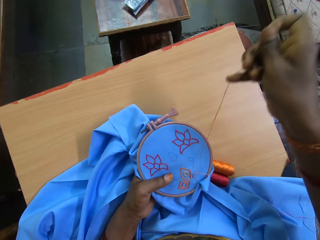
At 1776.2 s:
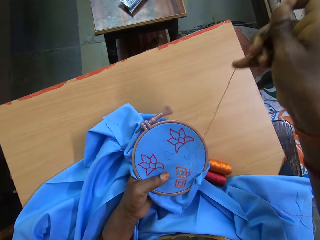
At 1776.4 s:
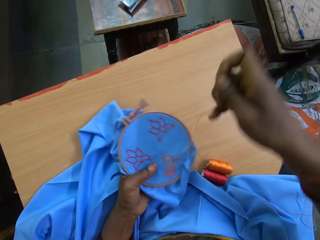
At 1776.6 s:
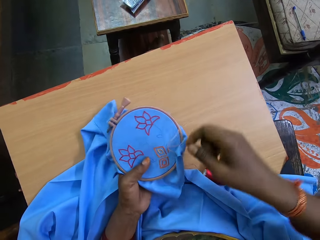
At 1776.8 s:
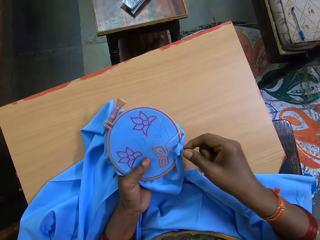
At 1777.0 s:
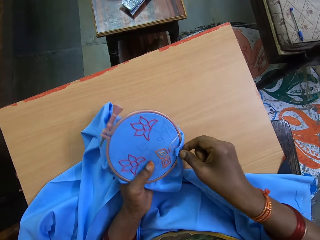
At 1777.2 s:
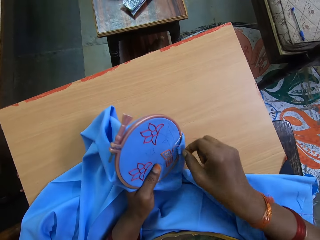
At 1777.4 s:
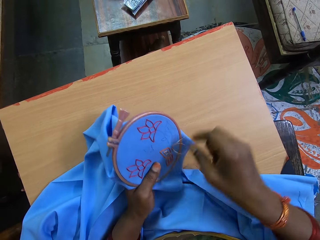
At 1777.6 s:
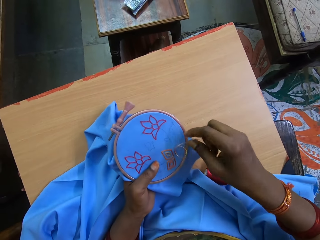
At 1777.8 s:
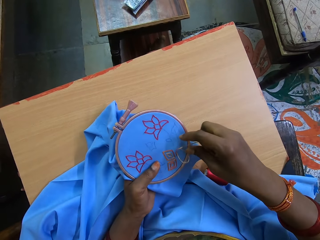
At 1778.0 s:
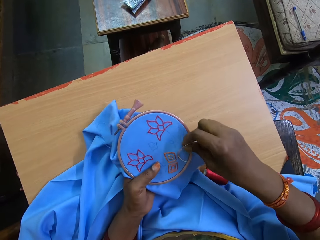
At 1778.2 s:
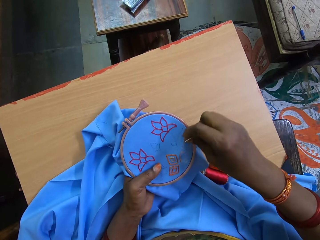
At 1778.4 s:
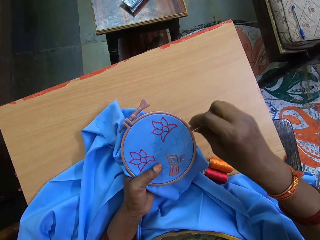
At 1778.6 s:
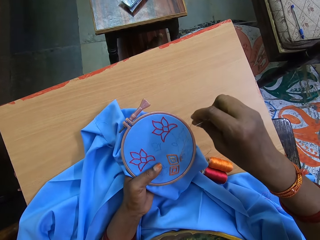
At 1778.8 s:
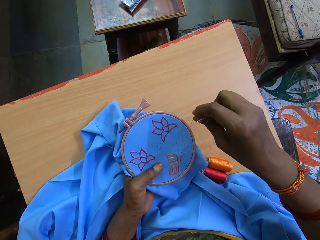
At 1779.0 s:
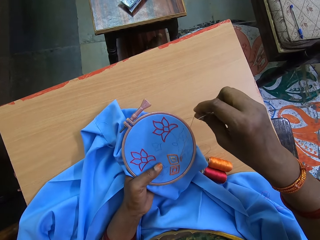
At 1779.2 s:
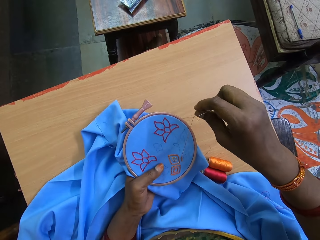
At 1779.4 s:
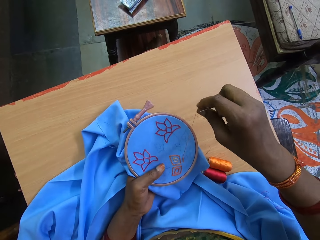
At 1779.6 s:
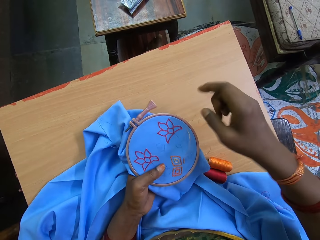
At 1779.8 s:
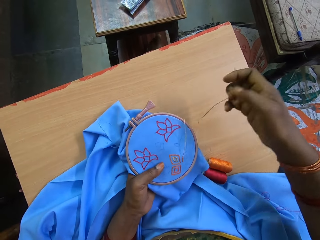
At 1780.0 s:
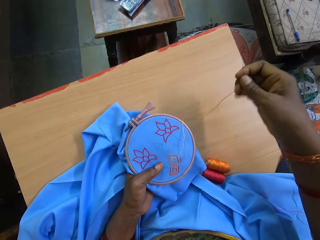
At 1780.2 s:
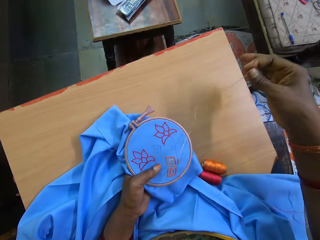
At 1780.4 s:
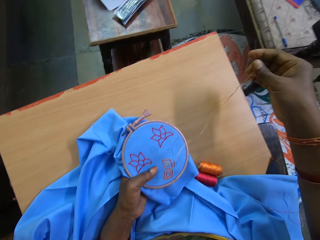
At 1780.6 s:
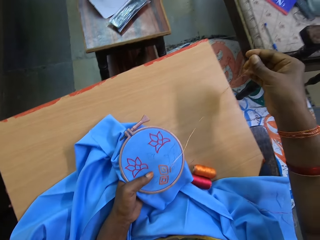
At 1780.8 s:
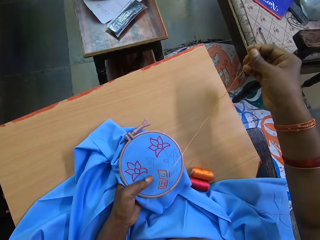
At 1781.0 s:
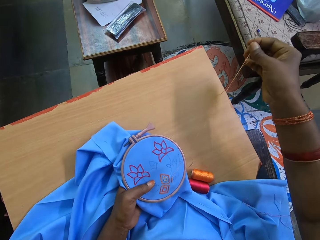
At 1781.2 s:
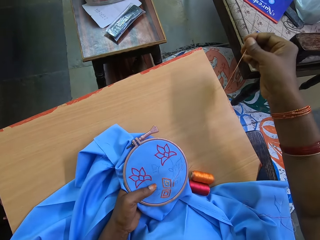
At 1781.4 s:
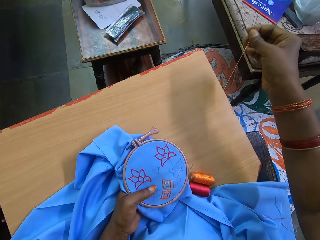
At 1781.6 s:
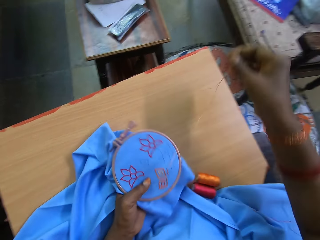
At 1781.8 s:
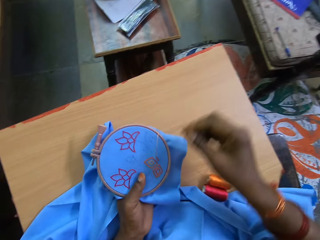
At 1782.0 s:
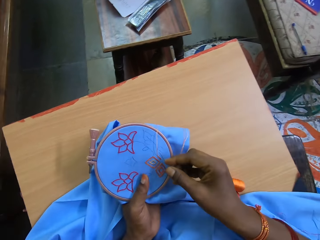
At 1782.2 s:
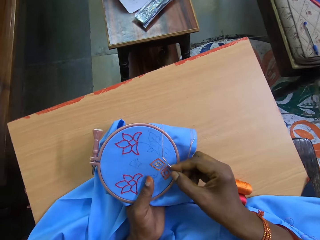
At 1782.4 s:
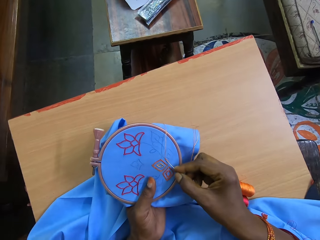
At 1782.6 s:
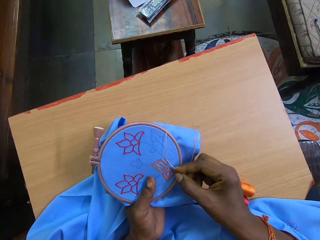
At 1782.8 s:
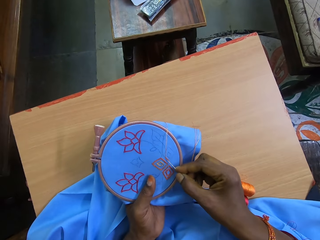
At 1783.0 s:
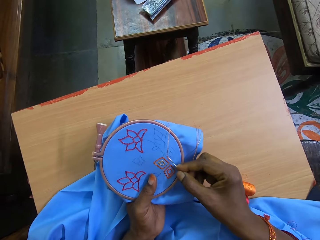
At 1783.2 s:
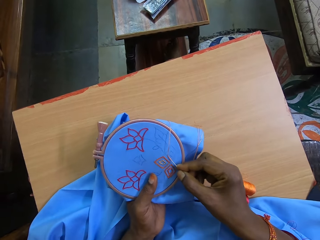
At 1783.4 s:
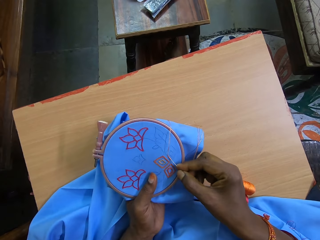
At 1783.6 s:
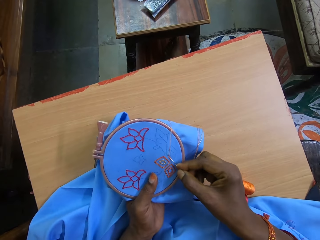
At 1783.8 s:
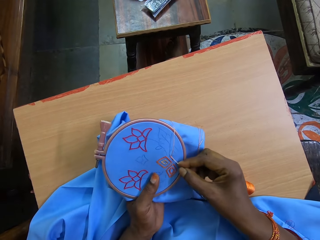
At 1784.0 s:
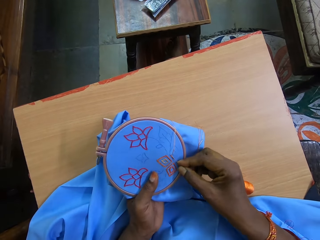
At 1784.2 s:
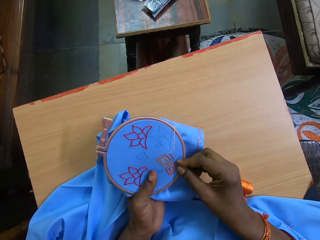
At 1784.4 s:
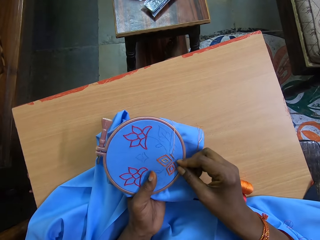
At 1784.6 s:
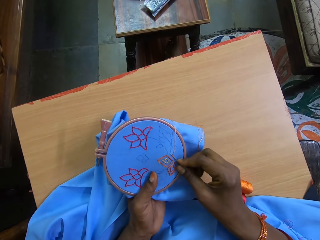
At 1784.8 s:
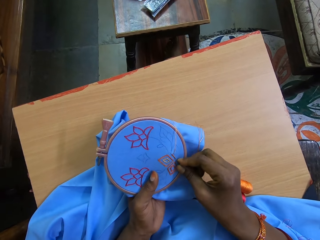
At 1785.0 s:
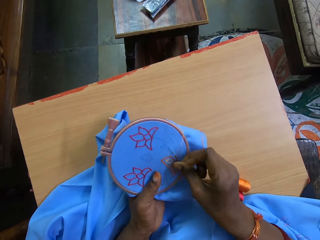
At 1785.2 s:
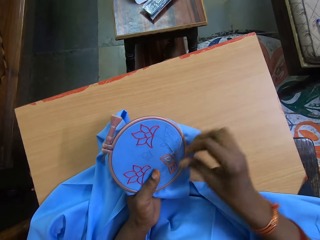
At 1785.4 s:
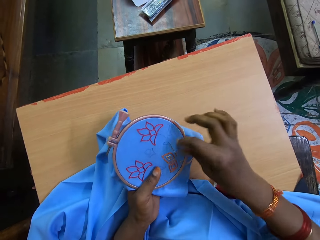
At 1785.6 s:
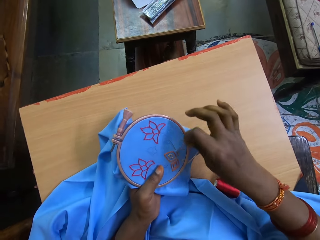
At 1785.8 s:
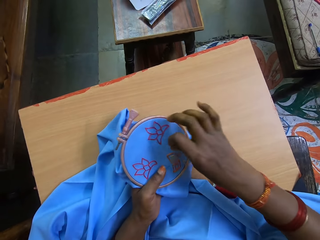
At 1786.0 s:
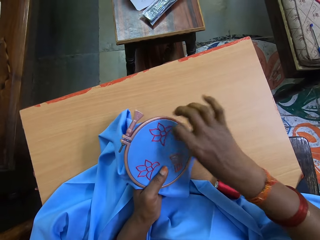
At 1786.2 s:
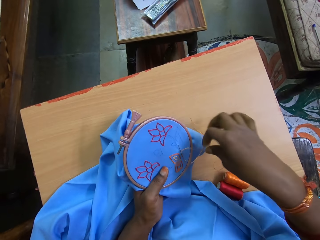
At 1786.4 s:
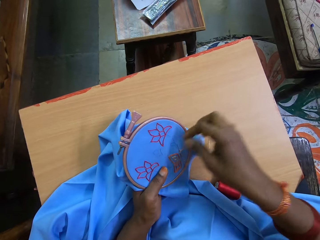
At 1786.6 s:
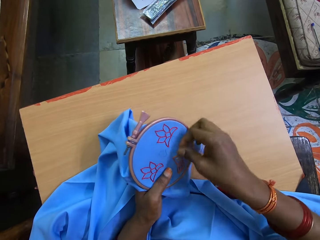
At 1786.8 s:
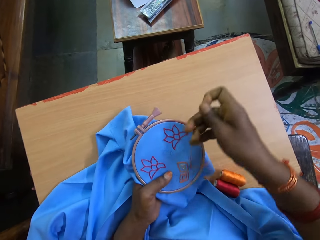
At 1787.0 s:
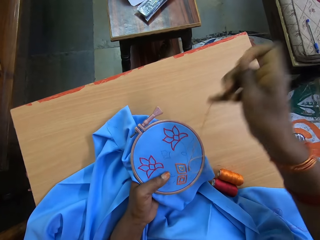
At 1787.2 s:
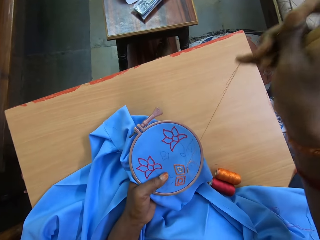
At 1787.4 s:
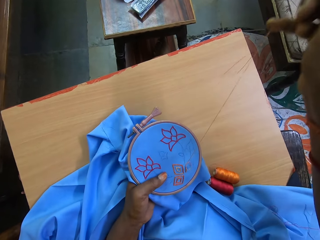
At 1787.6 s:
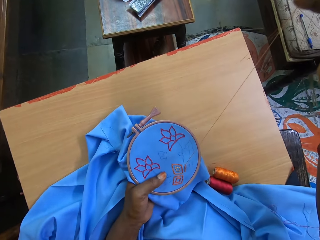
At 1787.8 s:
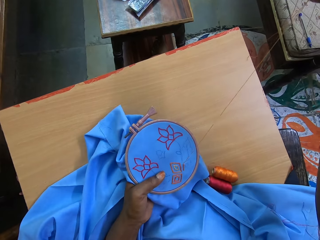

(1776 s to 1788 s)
The camera wearer untangles the thread on the fabric with her right hand. She pulls the thread in the fabric with her right hand. She embroiders a pattern on the fabric in the embroidery hoop in her left hand with the needle and thread in her right hand.

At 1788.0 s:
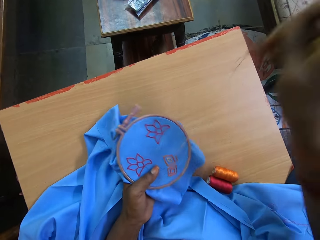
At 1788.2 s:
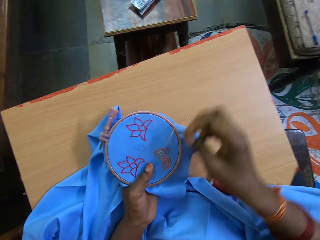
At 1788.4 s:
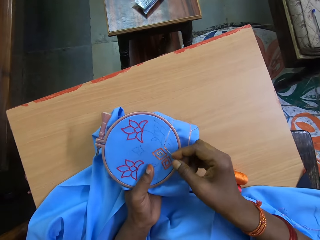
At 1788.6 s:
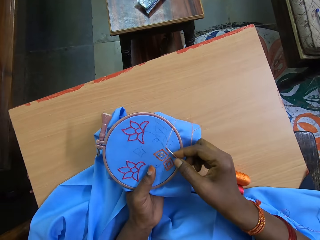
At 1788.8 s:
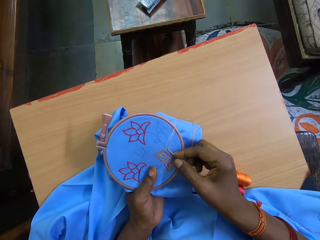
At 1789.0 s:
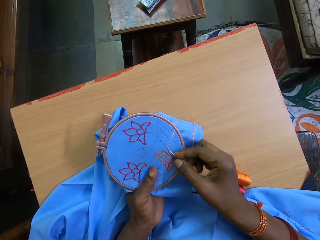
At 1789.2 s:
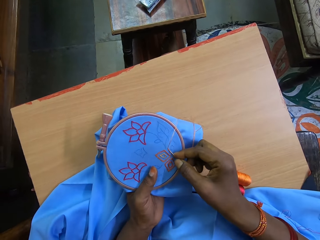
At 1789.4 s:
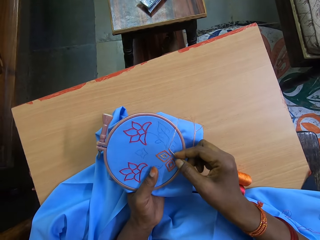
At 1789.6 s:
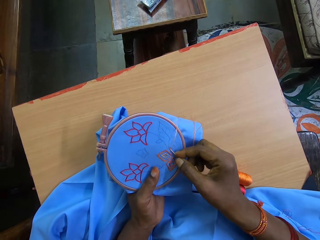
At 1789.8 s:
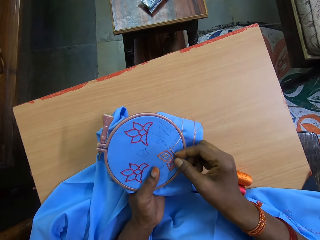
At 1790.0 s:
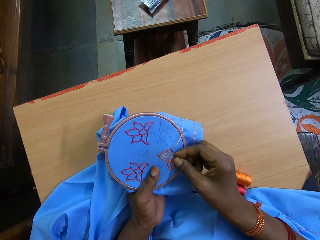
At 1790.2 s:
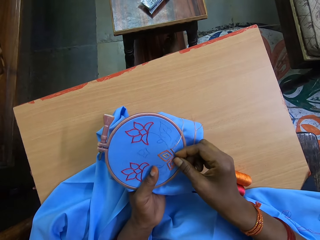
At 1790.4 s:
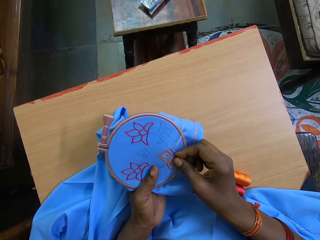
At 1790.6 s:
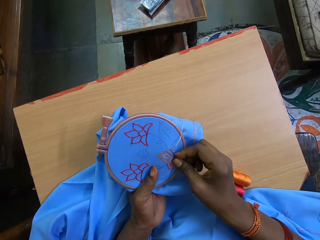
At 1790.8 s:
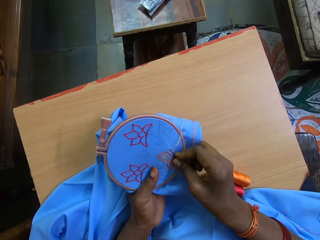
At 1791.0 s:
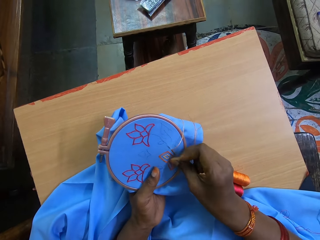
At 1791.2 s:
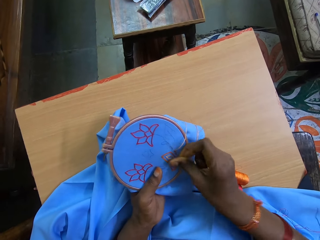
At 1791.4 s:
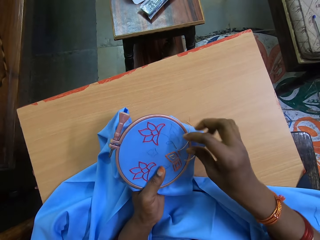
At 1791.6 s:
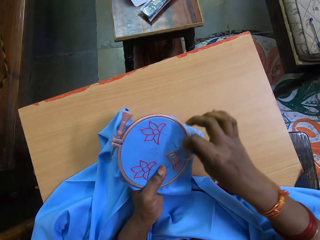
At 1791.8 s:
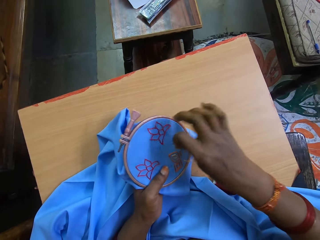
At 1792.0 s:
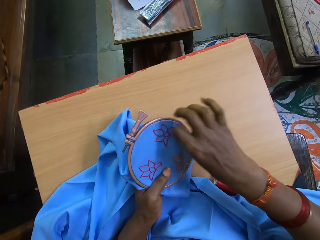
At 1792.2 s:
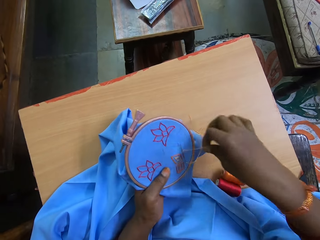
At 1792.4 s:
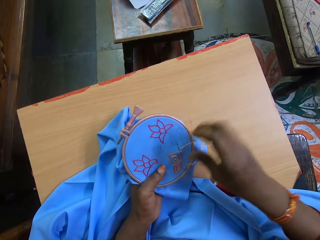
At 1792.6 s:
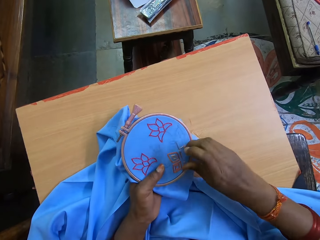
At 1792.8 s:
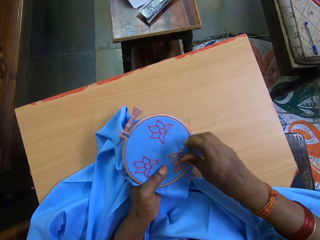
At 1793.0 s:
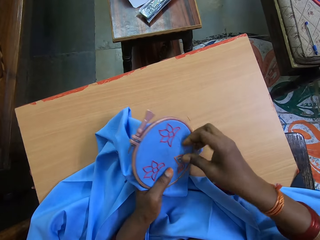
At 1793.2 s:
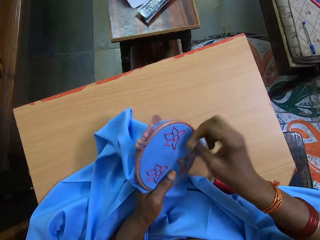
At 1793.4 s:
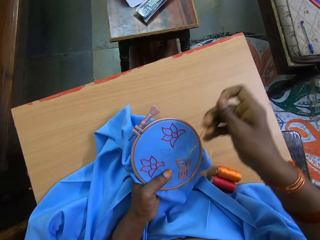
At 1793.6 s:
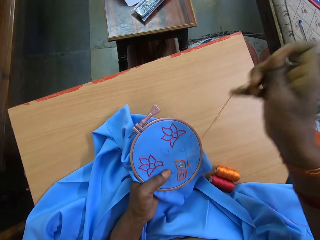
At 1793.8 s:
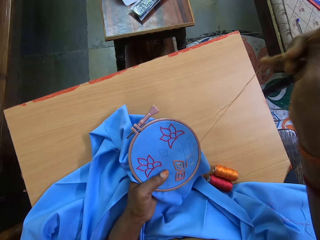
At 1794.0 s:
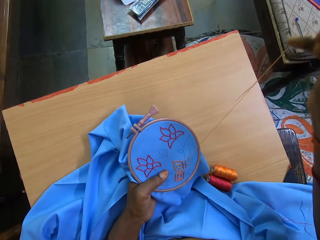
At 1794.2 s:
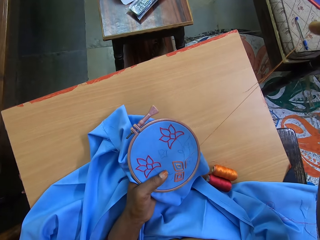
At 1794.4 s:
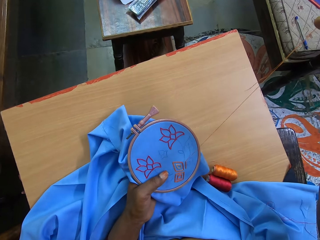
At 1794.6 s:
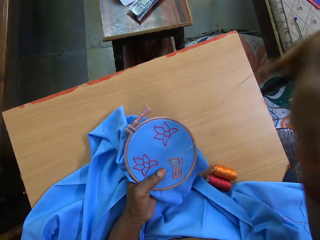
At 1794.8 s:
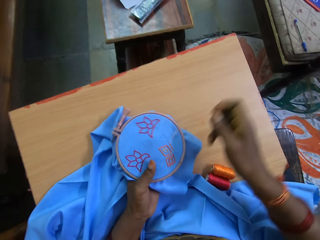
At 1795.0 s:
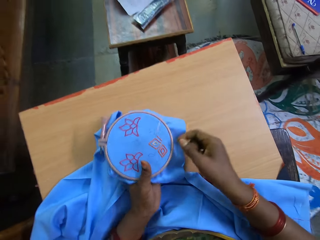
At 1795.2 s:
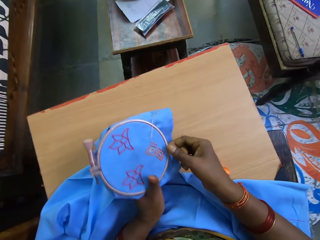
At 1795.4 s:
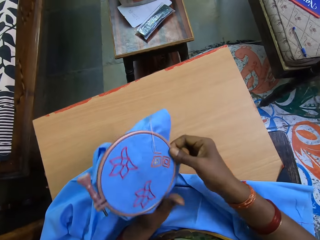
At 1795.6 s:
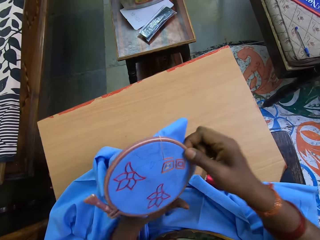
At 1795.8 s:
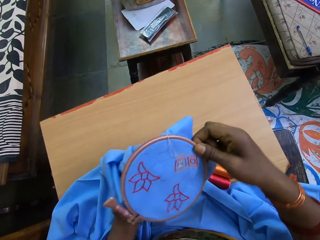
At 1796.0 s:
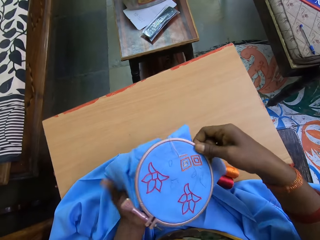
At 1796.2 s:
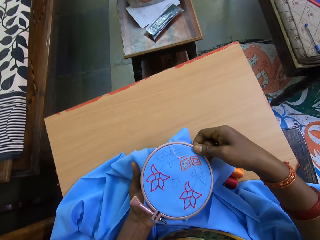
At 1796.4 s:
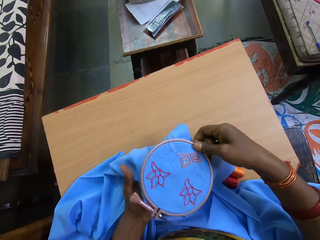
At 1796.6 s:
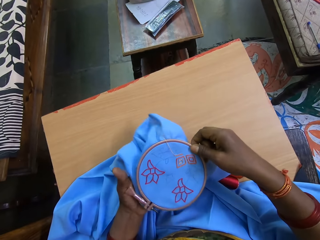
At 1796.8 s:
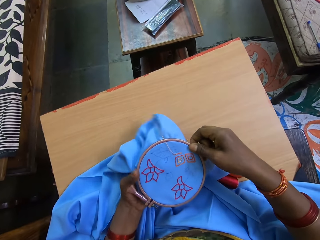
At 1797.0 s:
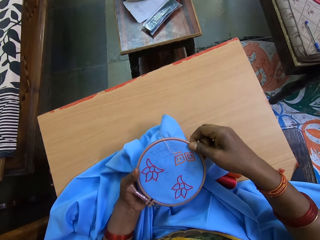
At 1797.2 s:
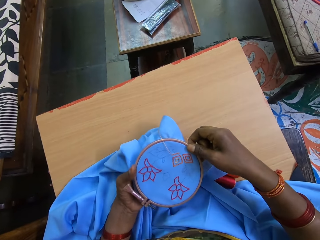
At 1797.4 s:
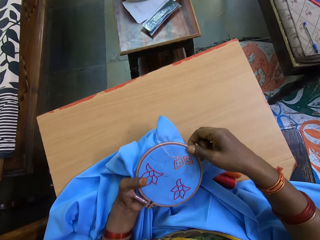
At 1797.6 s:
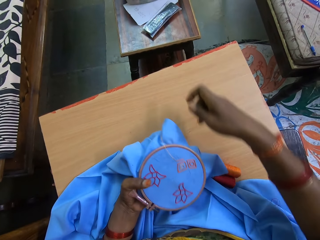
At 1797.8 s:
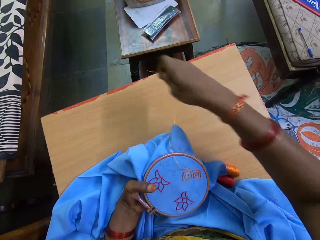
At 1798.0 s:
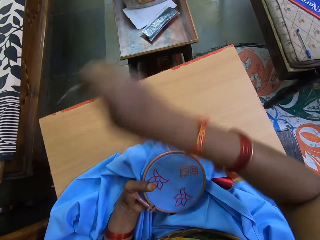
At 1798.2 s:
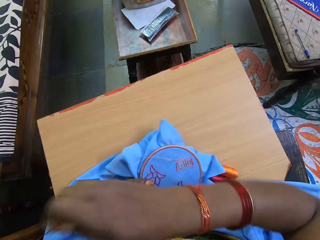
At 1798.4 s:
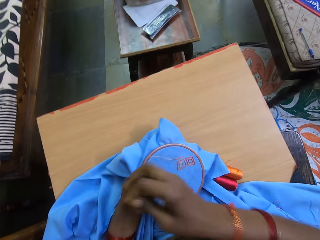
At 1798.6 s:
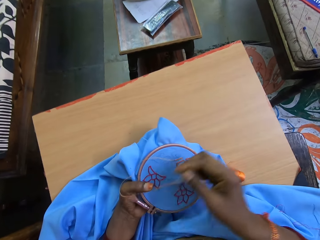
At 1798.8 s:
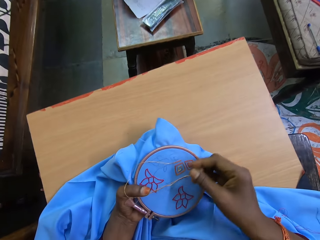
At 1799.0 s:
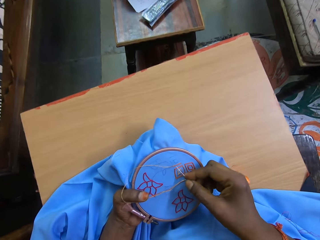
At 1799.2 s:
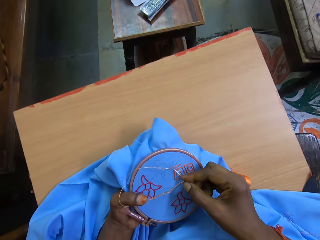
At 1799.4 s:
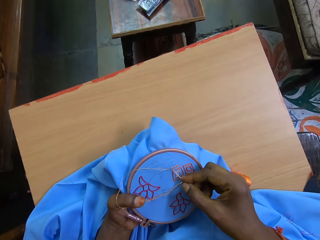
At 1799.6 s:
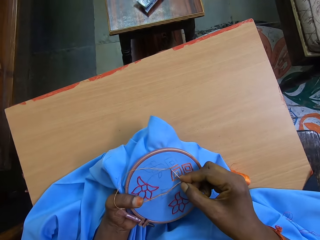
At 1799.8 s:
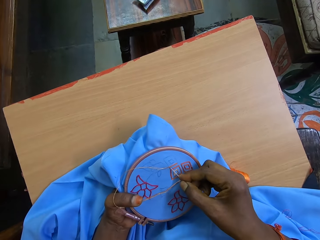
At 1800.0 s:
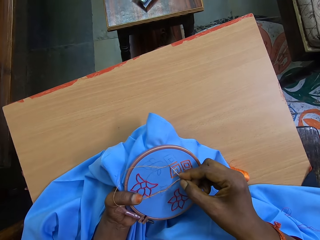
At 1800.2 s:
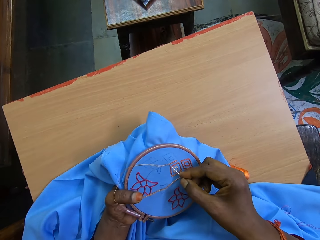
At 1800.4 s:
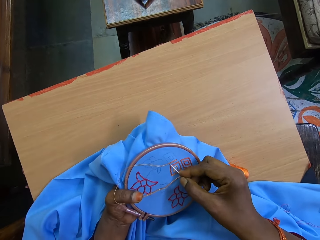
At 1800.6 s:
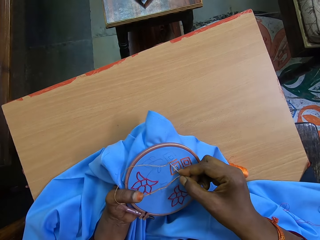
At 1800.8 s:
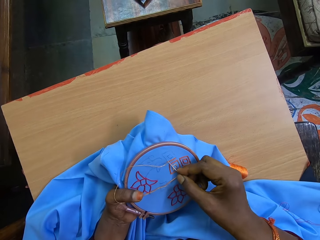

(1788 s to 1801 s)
The camera wearer adjusts the embroidery hoop in her hands. She turns a cloth. She embroiders a pattern on the fabric in the embroidery hoop in her left hand with the needle and thread in her right hand.
